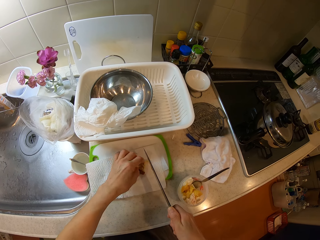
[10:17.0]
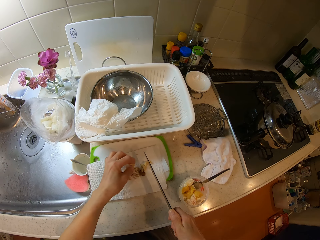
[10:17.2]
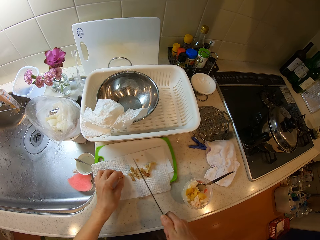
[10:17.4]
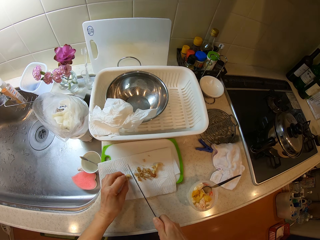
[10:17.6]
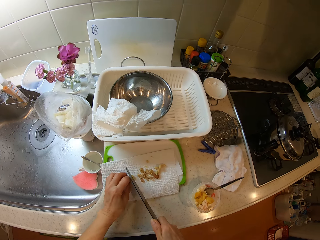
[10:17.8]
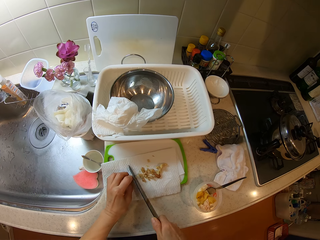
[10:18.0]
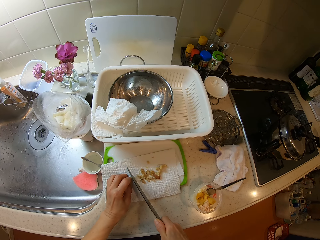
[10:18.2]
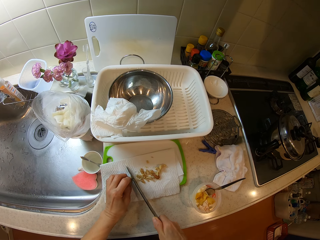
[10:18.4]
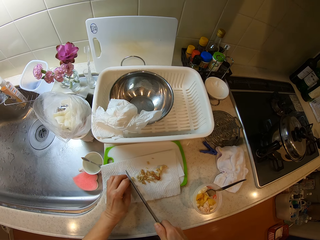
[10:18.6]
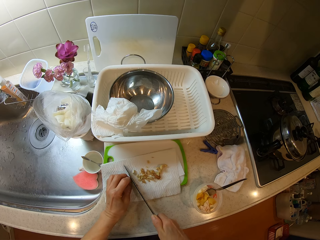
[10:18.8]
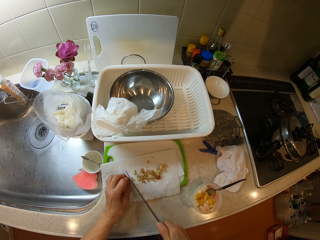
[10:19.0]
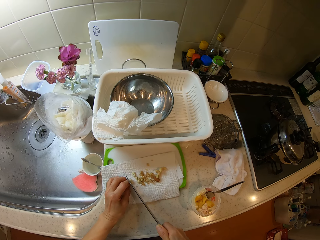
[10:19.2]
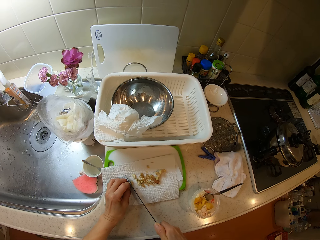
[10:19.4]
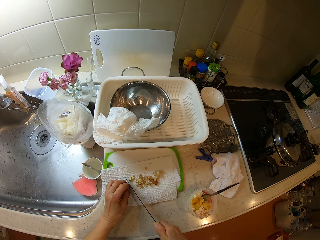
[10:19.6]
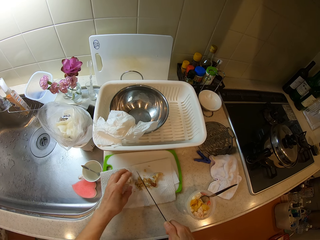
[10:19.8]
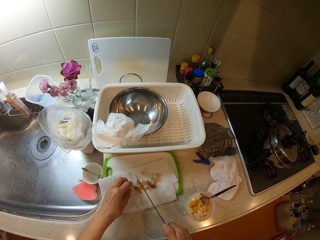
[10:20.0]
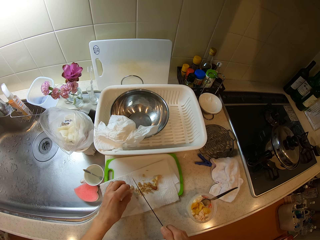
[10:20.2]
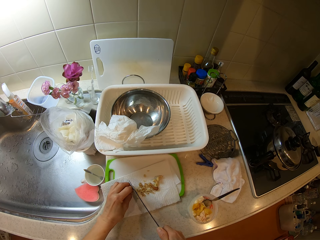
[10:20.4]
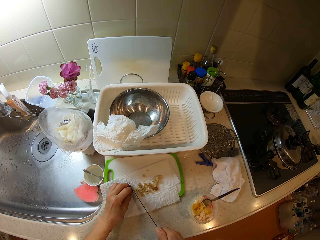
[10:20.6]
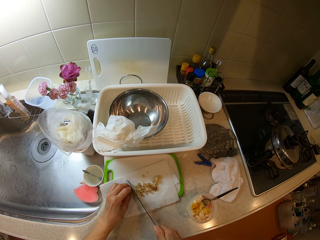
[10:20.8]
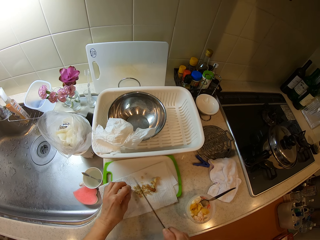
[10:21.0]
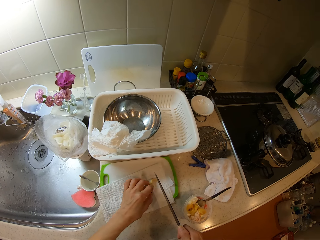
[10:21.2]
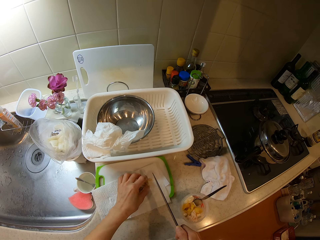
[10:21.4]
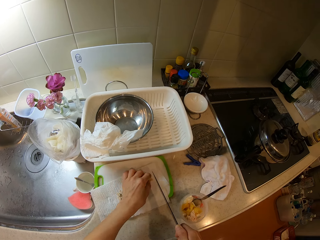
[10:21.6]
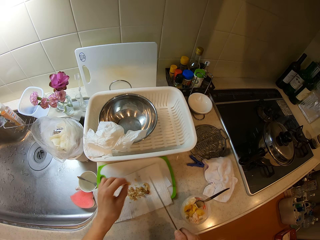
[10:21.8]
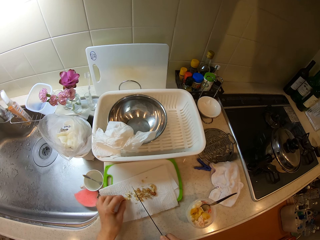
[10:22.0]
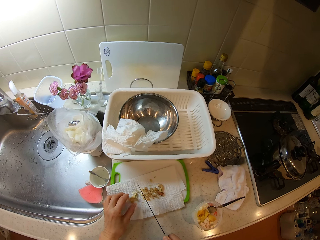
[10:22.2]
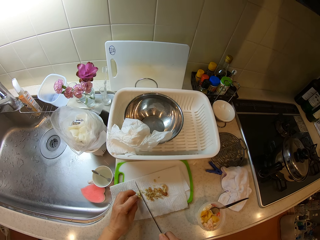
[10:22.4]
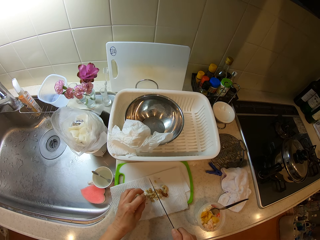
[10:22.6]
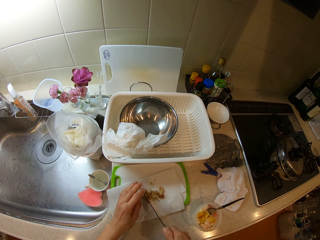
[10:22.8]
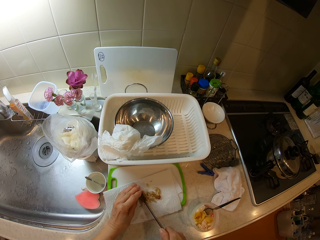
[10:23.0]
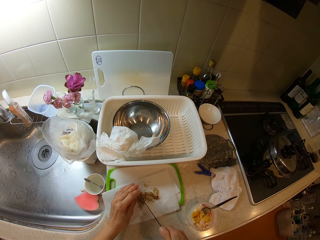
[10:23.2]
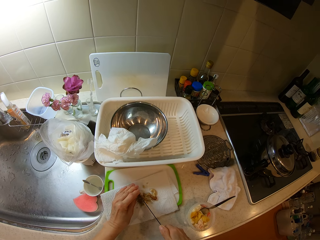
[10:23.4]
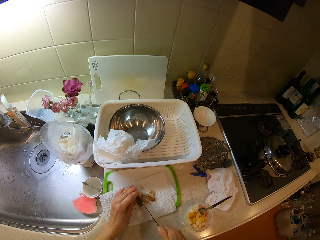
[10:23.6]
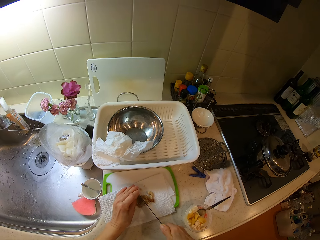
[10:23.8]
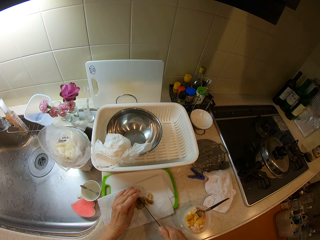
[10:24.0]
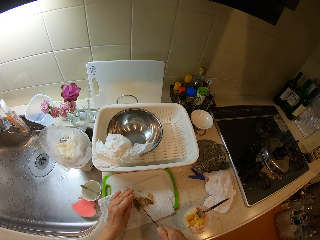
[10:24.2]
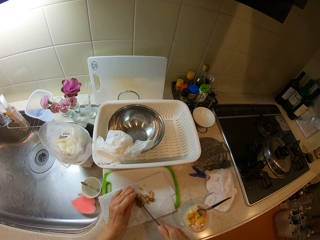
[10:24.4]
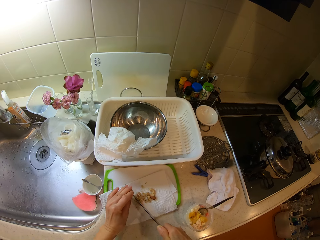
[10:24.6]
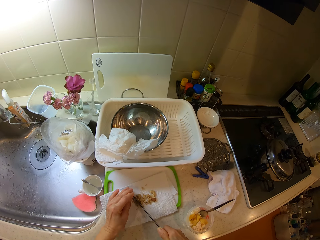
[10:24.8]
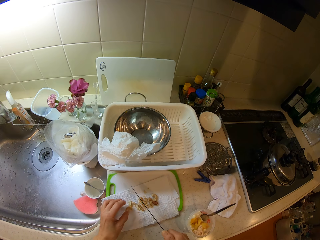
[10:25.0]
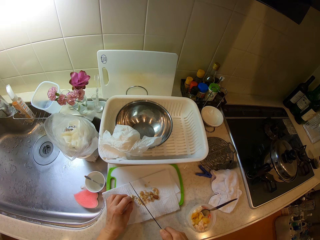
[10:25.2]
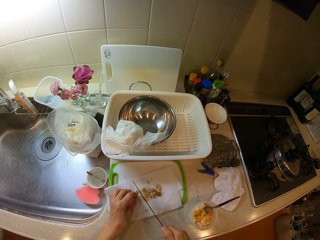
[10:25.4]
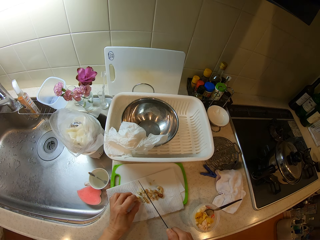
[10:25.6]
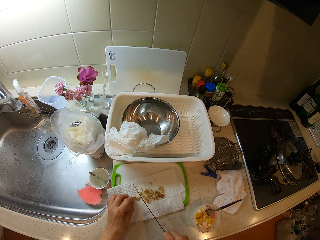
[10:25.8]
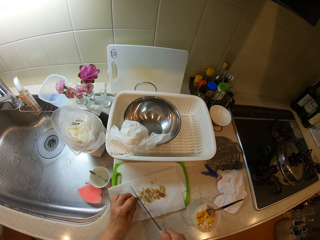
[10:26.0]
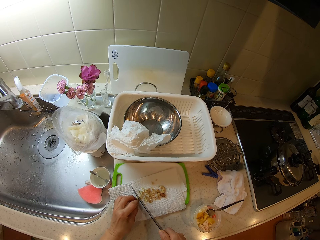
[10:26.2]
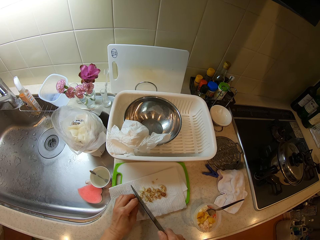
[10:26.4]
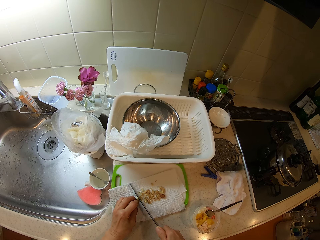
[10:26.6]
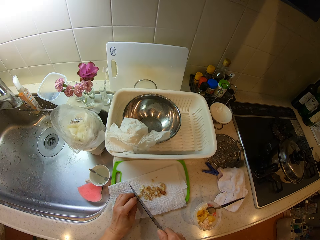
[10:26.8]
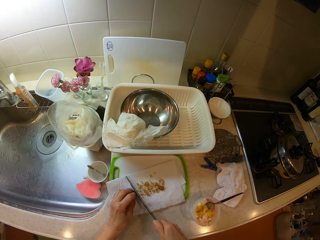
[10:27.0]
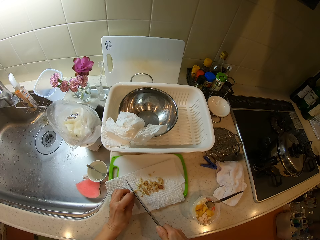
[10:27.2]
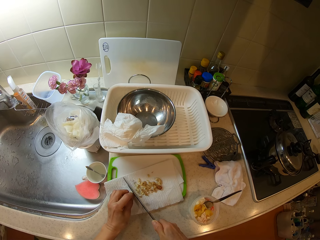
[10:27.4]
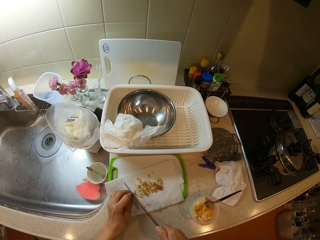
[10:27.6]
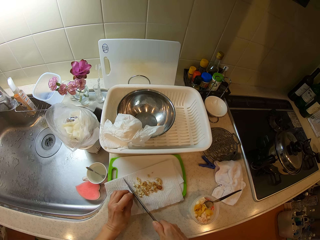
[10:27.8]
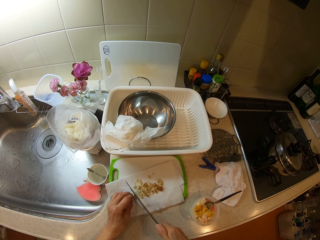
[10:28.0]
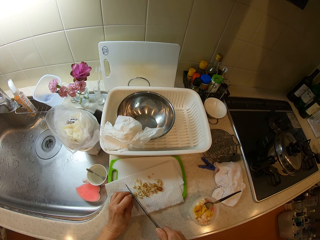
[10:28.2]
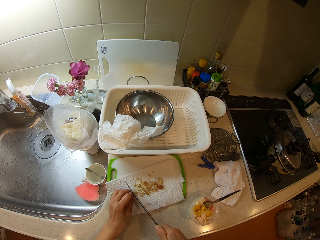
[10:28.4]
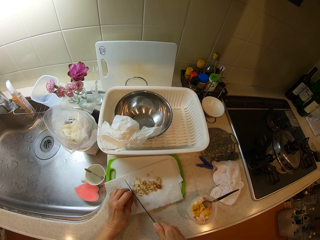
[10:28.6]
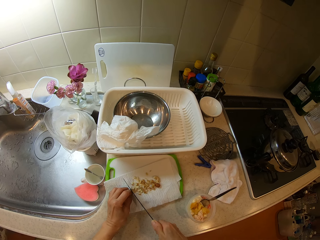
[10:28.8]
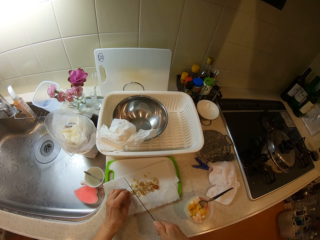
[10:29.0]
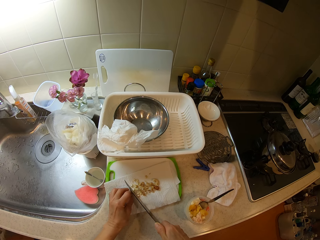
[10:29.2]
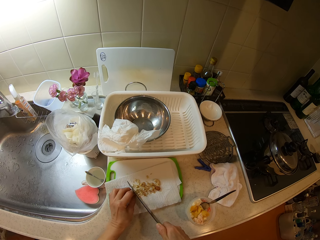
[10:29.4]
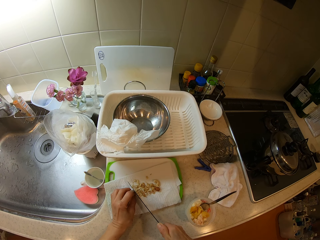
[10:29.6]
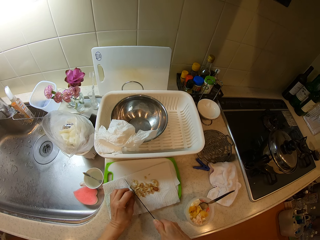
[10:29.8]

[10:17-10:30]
The camera wearer picks up a cashew nut. They hold the cashew nut. They chop the cashew nut using a knife. They hold the cashew nut. They chop the cashew nut using the knife. They pick up the cashew nut. They hold the cashew nut. They chop the cashew nut using the knife. They move the cashew nut. They hold the cashew nut. They chop the cashew nut using the knife.

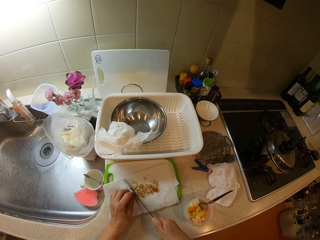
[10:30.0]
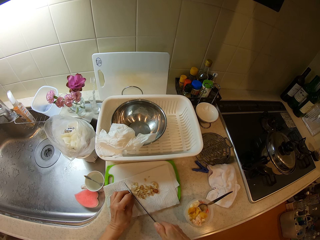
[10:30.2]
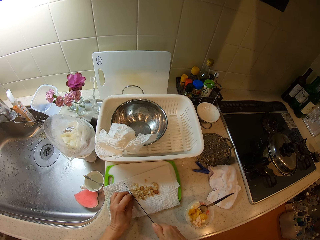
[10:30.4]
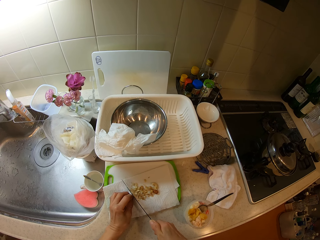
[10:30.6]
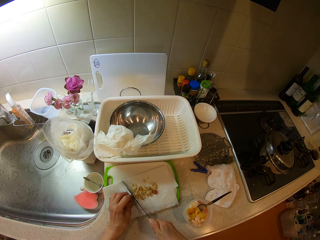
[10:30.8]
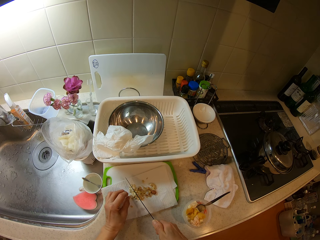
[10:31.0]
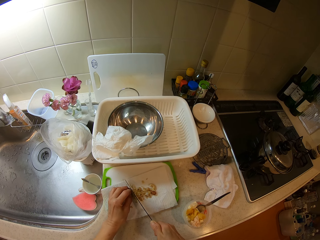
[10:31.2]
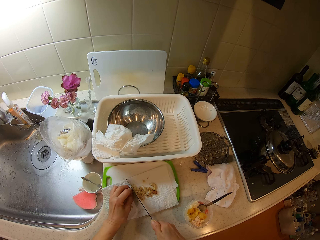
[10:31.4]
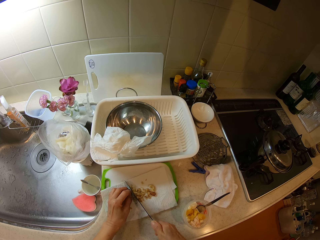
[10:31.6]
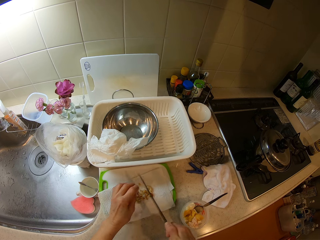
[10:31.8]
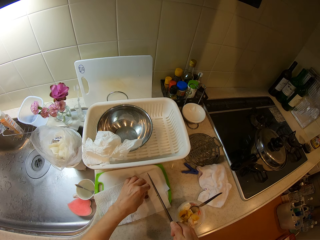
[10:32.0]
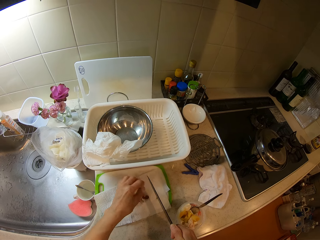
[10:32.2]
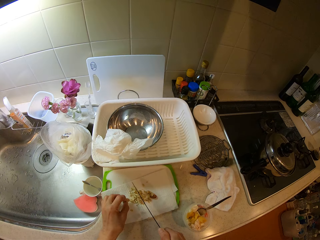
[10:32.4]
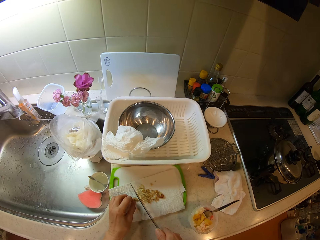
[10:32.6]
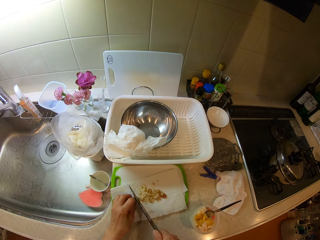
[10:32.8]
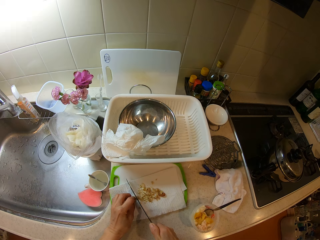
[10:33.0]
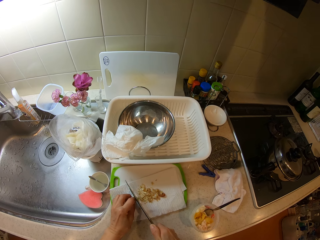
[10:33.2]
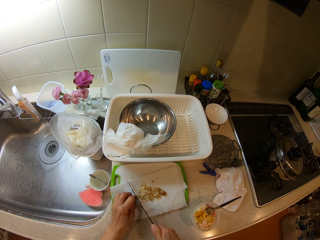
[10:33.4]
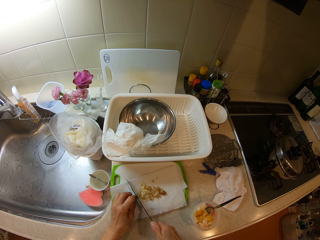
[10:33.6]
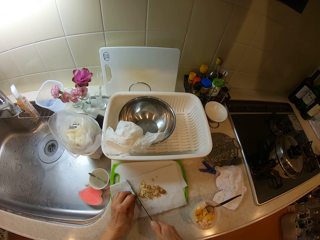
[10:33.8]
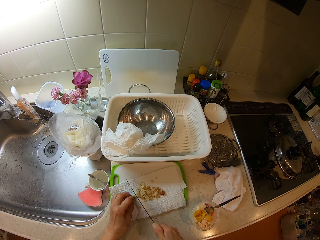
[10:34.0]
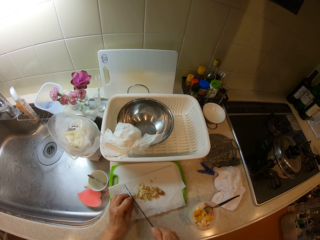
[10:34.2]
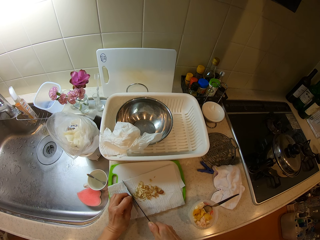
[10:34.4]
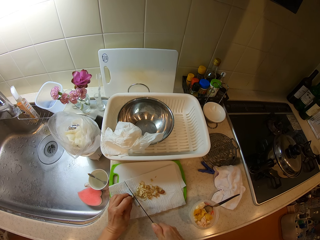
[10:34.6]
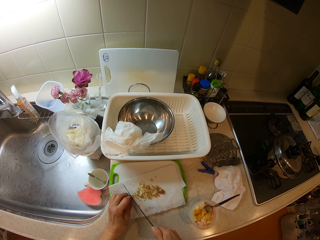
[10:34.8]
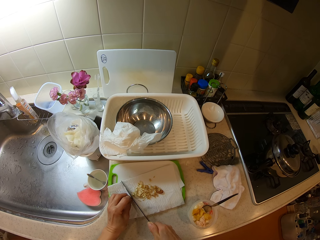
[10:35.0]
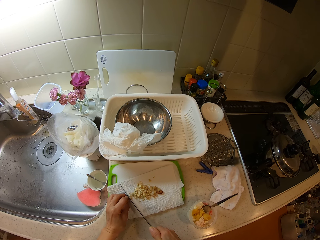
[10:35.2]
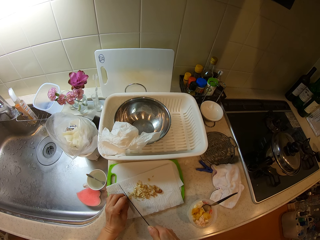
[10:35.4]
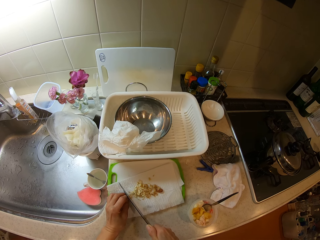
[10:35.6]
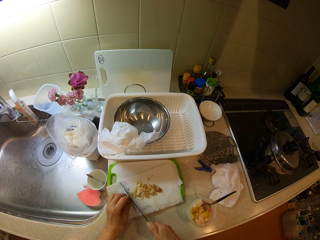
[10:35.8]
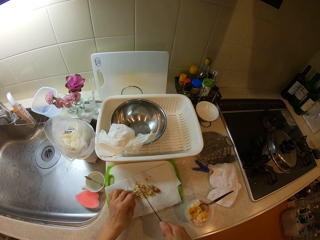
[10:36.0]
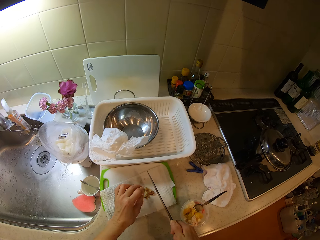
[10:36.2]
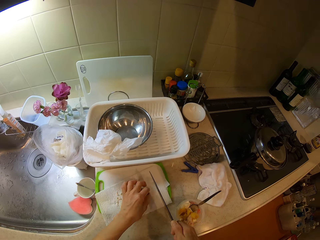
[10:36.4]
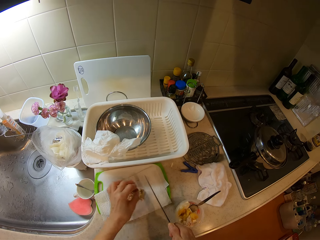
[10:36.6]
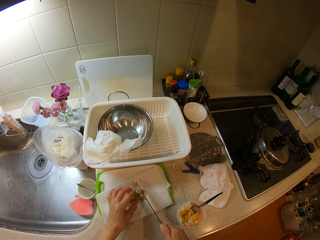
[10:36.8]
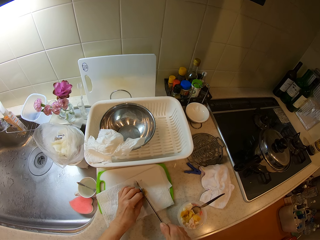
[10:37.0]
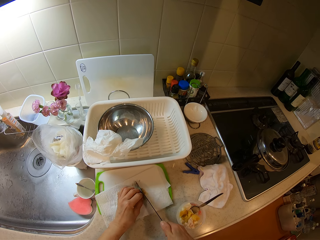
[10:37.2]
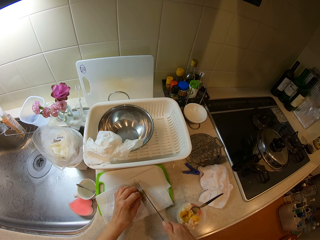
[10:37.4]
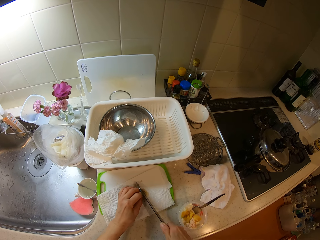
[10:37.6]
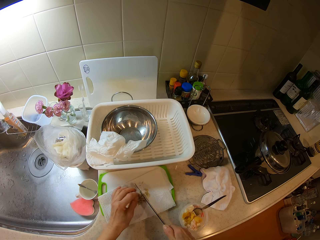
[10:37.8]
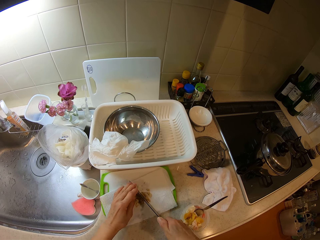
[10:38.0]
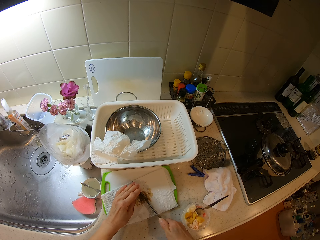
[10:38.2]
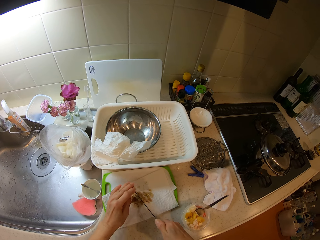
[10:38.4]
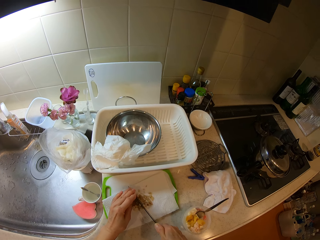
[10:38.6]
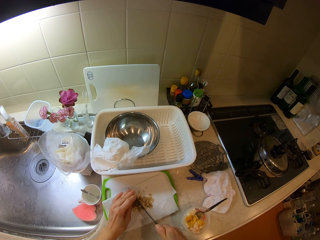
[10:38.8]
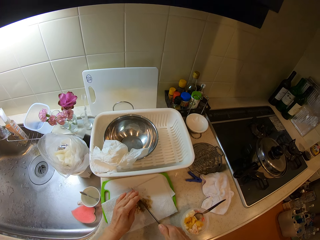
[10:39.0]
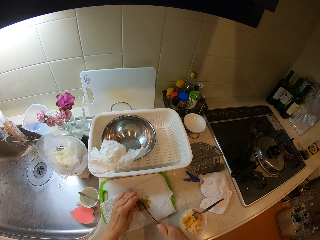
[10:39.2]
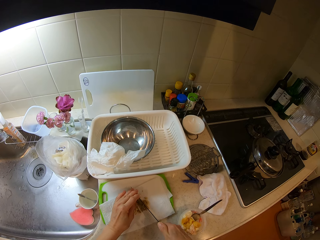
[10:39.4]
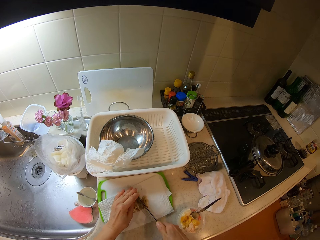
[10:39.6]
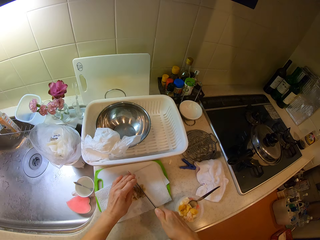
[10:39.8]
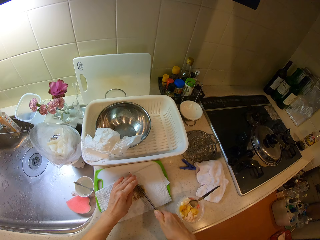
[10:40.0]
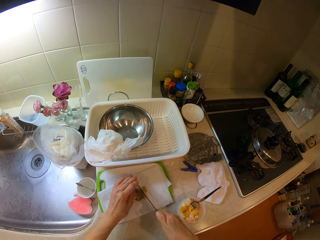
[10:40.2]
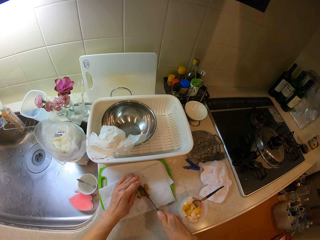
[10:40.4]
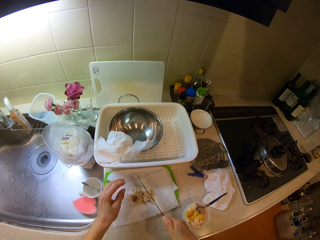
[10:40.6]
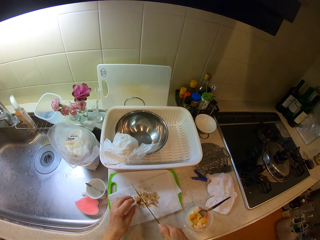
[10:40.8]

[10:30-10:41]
The camera wearer holds a cashew nut. They chop the cashew nut using a knife. They pick up the cashew nut. They hold the cashew nut. They chop the cashew nut using the knife. They hold the cashew nut. They chop the cashew nut using the knife. They hold the cashew nut. They chop the cashew nut using the knife.
